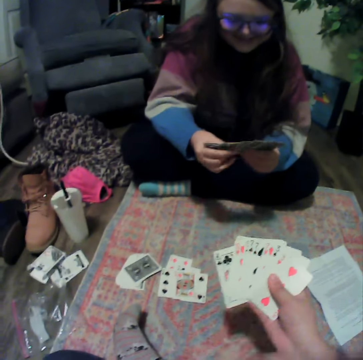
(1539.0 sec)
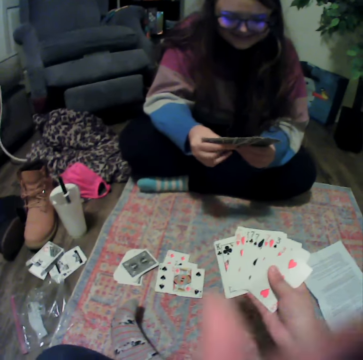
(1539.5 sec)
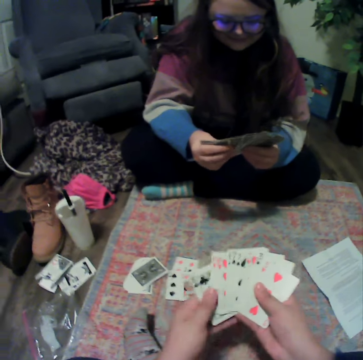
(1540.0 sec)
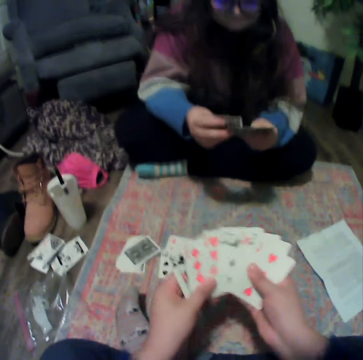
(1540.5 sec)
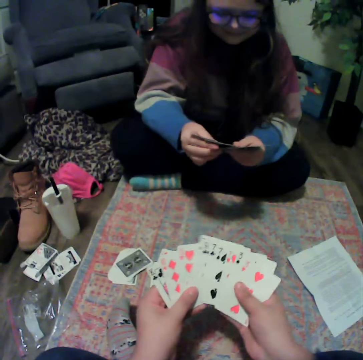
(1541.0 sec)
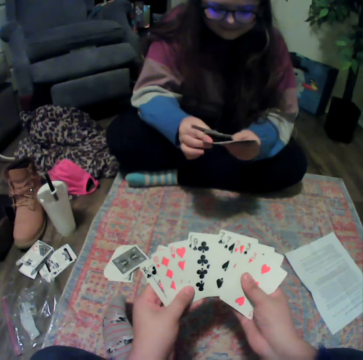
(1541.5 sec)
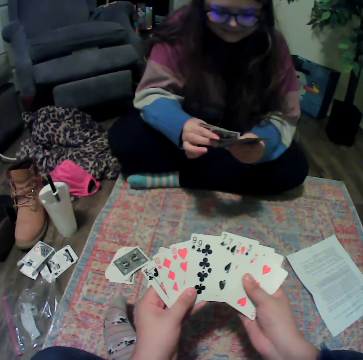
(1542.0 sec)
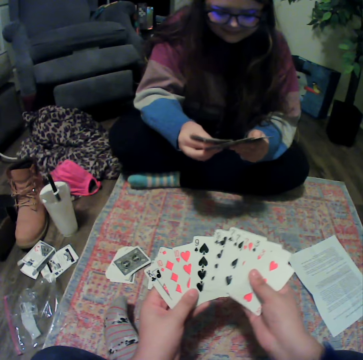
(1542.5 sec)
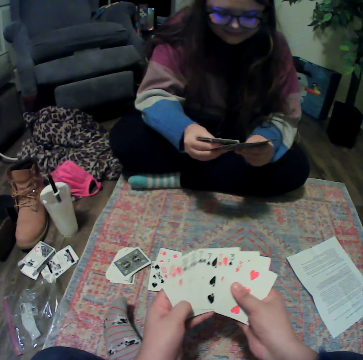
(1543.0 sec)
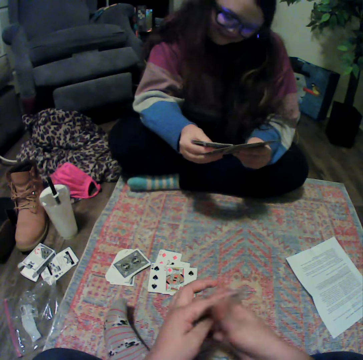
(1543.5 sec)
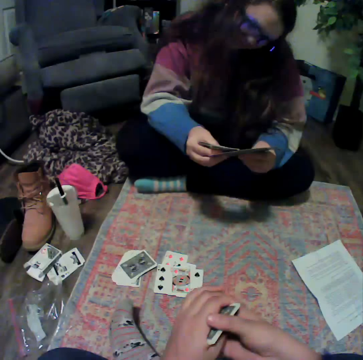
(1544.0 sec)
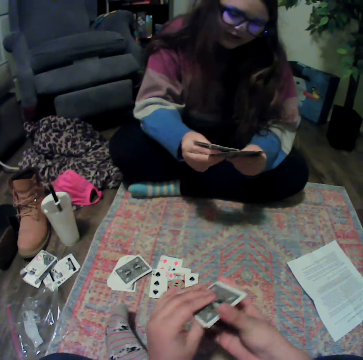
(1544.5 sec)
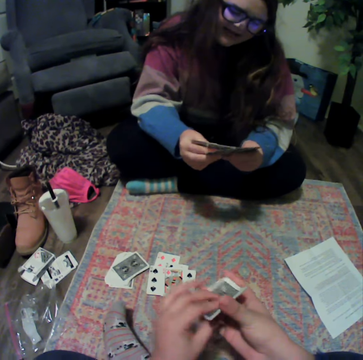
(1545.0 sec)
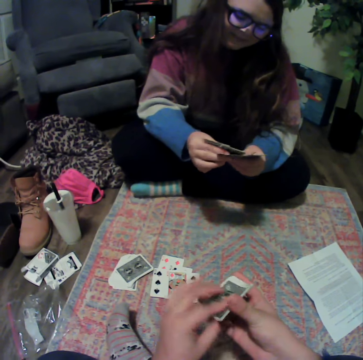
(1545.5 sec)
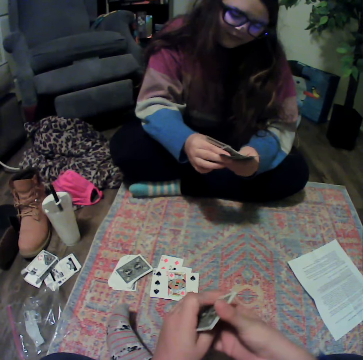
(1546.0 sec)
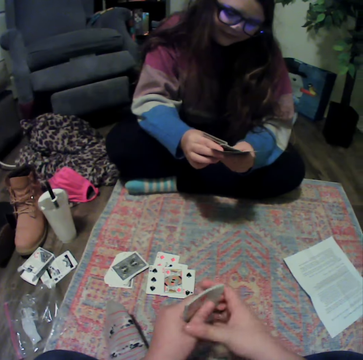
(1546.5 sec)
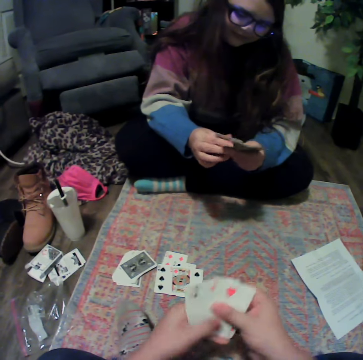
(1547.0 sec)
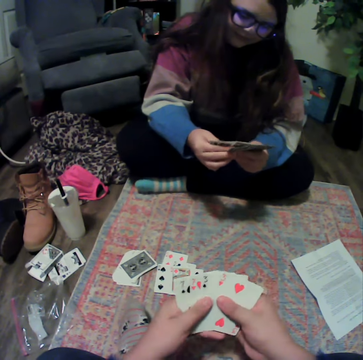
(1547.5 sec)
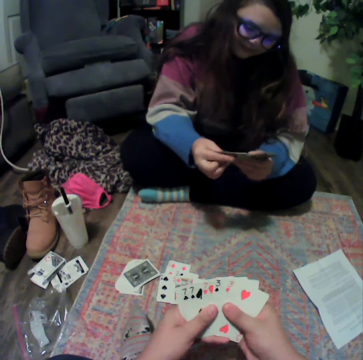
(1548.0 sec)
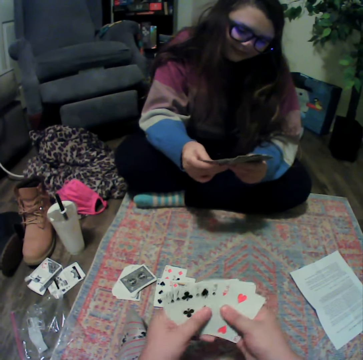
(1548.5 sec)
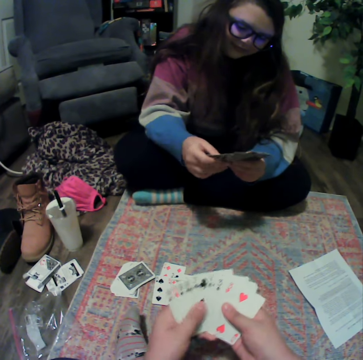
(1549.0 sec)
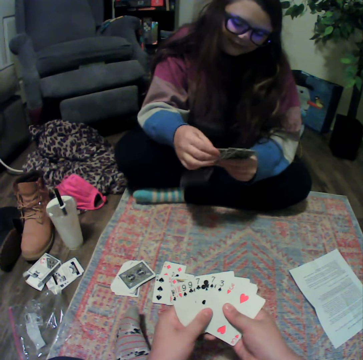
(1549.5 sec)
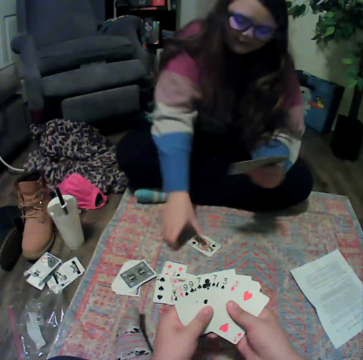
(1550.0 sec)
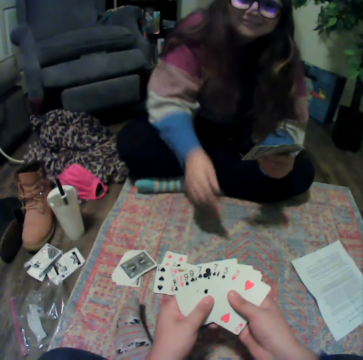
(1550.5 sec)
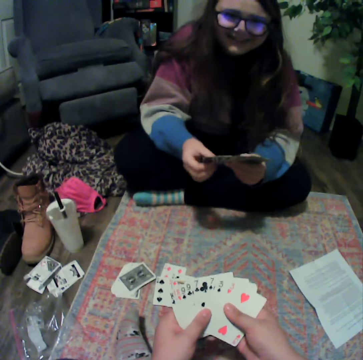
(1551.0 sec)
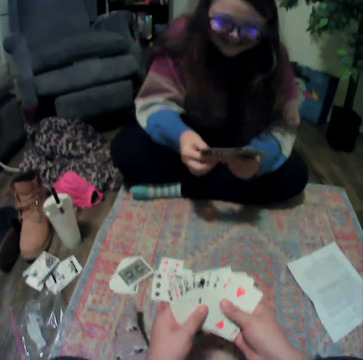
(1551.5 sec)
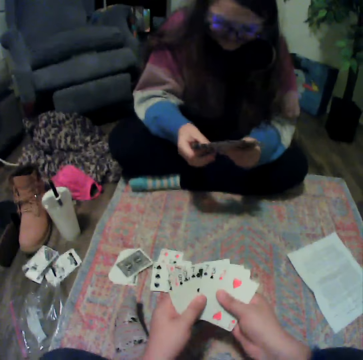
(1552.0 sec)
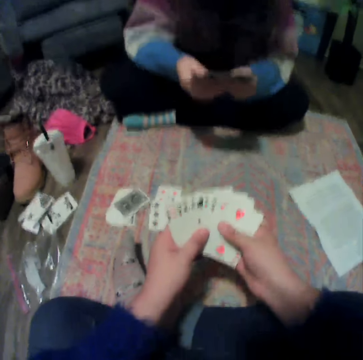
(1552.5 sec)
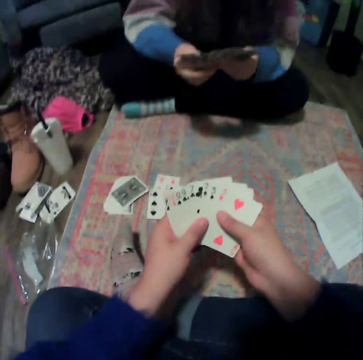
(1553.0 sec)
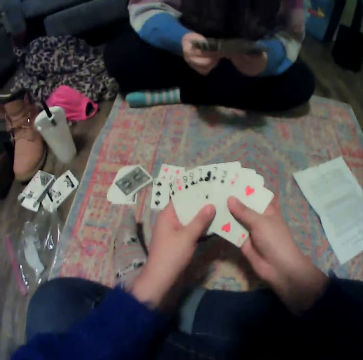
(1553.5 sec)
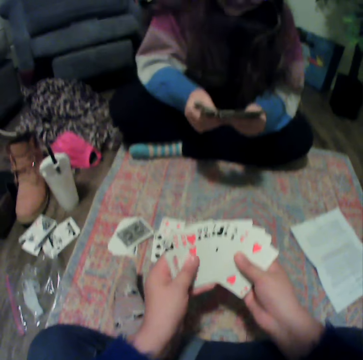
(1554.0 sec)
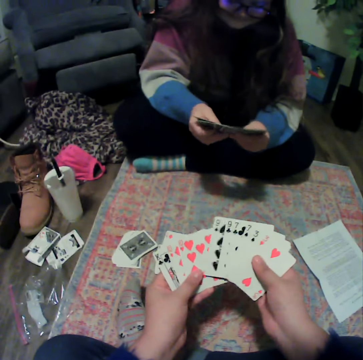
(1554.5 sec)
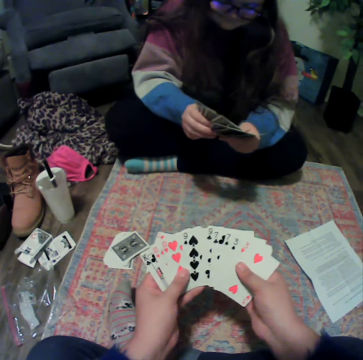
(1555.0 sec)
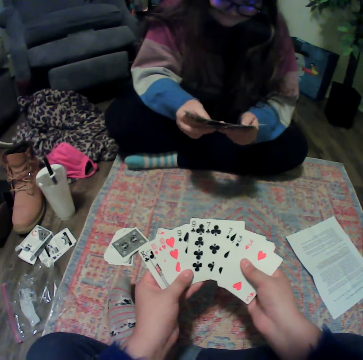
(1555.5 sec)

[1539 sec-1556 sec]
A lady reshuffles the cards. The camera wearer reshuffles the cards. They hold the cards. They reshuffle the cards. The lady picks the card from the mat. The lady reshuffles the cards. The camera wearer reshuffles the cards.

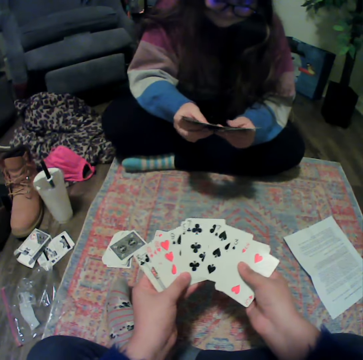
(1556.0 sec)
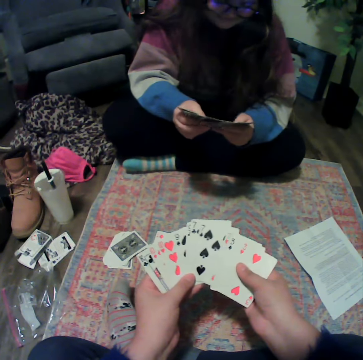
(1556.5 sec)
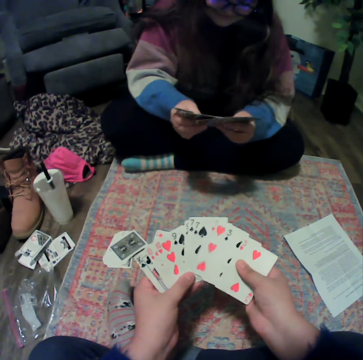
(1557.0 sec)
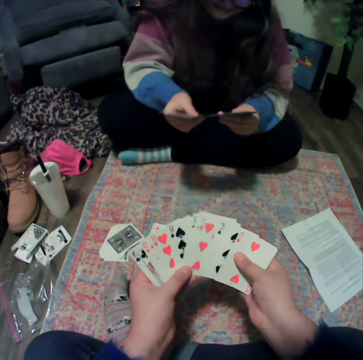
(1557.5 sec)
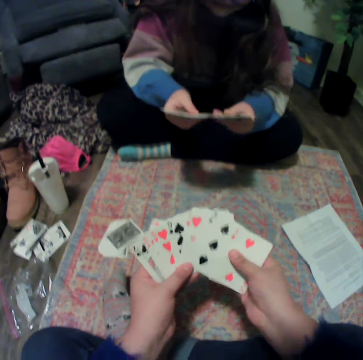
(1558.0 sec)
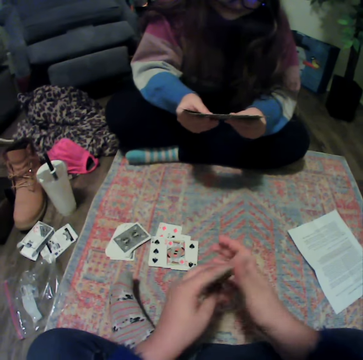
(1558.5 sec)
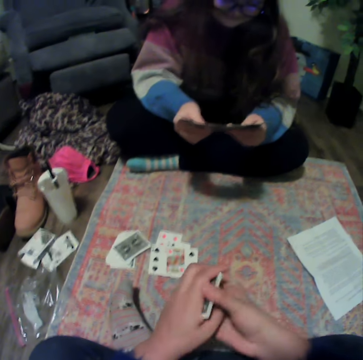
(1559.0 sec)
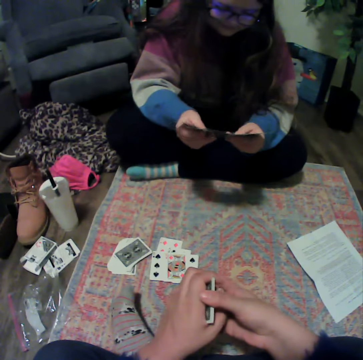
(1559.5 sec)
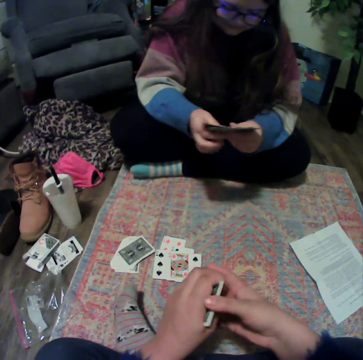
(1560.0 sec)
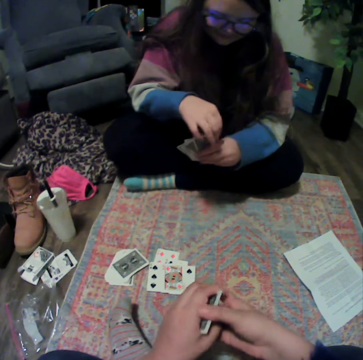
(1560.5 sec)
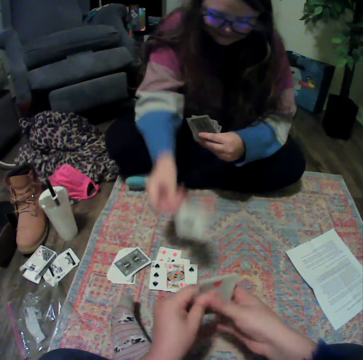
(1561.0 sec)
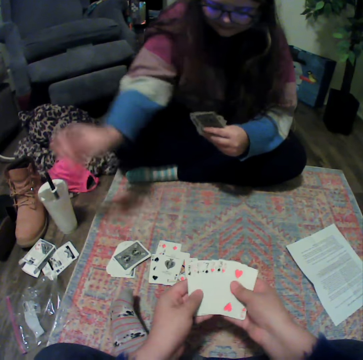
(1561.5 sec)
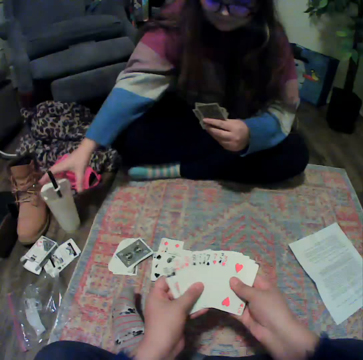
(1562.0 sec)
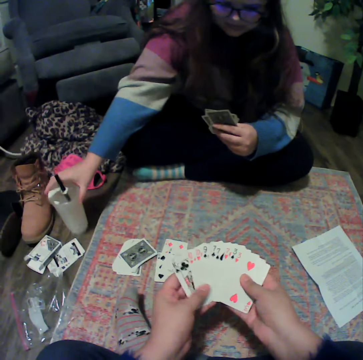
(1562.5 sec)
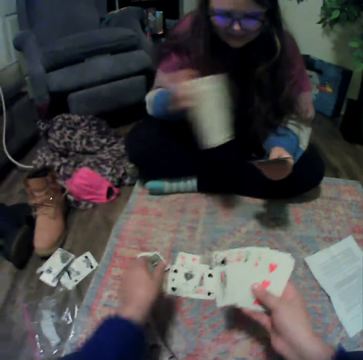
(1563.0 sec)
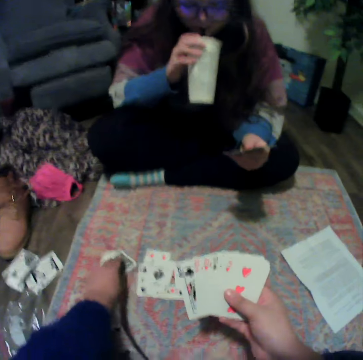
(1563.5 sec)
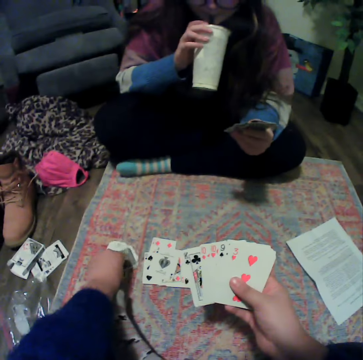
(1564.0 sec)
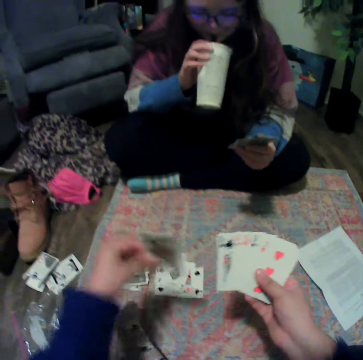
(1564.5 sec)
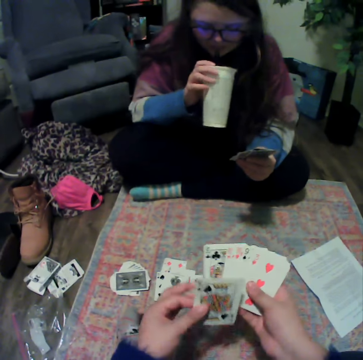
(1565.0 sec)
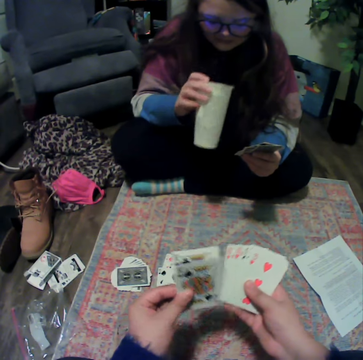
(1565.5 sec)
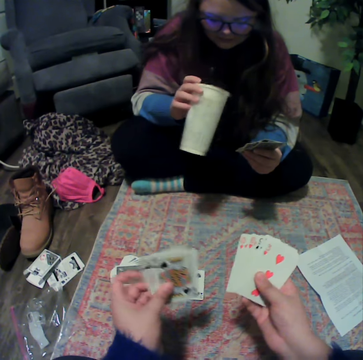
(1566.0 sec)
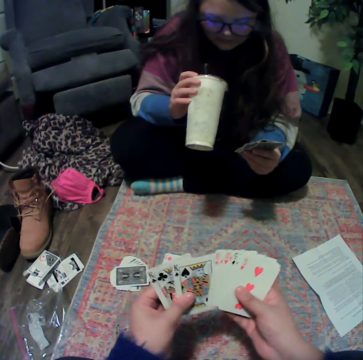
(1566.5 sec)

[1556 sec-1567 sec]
The camera wearer holds the cards. A lady plays the poker card. The lady picks up the plastic cup. The lady drinks something. The camera wearer picks up the card from the mat.

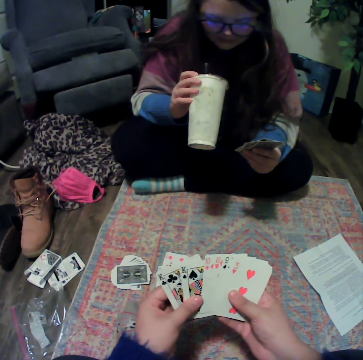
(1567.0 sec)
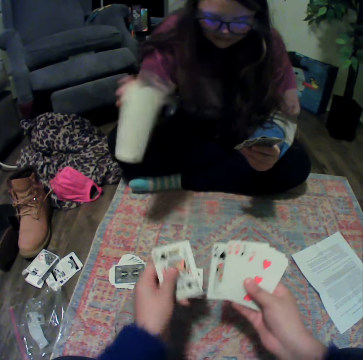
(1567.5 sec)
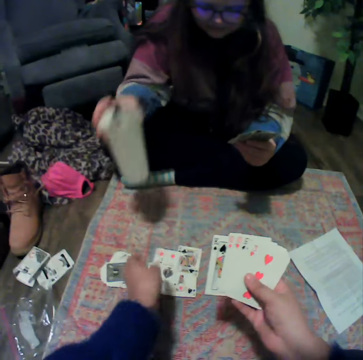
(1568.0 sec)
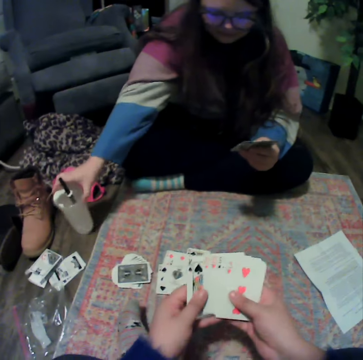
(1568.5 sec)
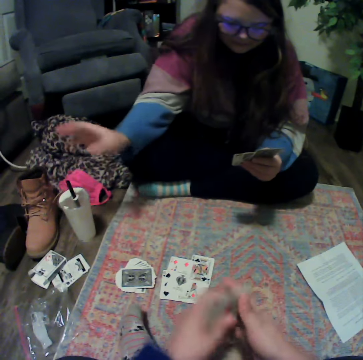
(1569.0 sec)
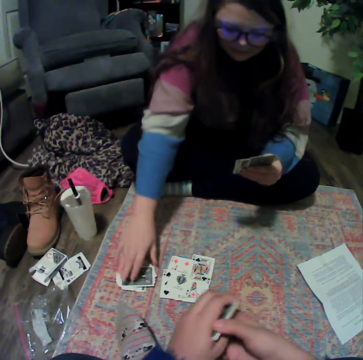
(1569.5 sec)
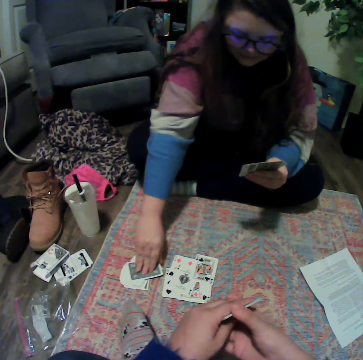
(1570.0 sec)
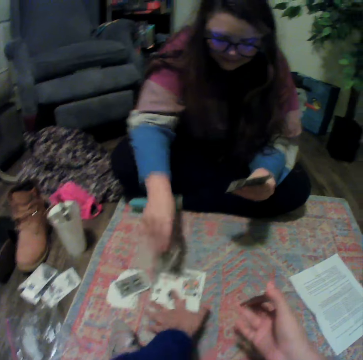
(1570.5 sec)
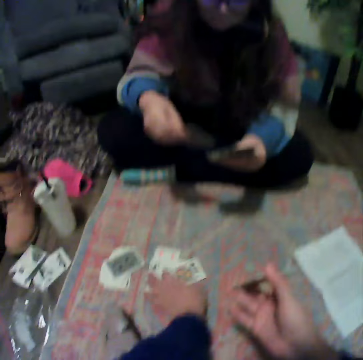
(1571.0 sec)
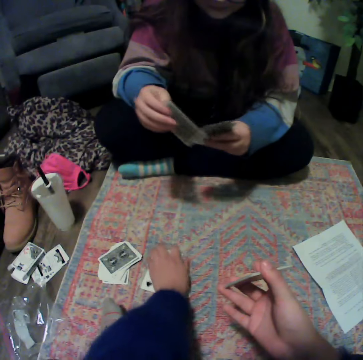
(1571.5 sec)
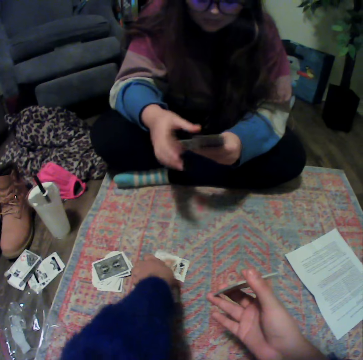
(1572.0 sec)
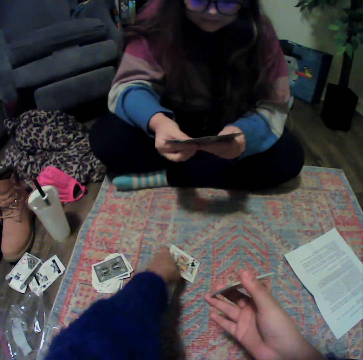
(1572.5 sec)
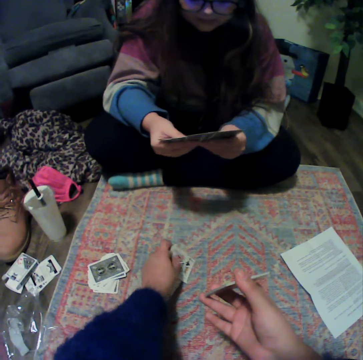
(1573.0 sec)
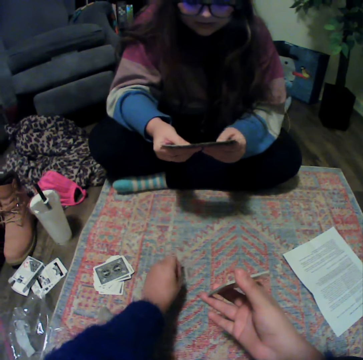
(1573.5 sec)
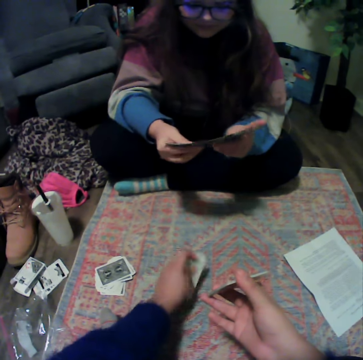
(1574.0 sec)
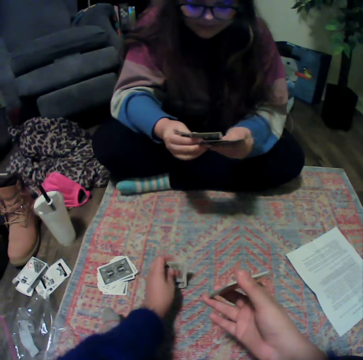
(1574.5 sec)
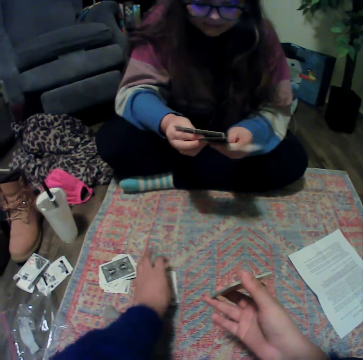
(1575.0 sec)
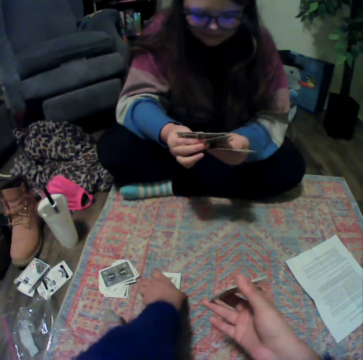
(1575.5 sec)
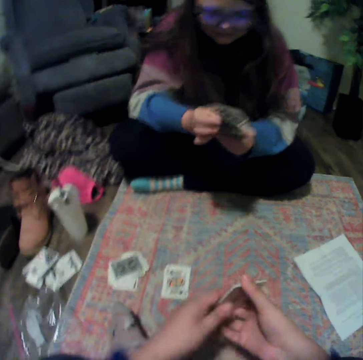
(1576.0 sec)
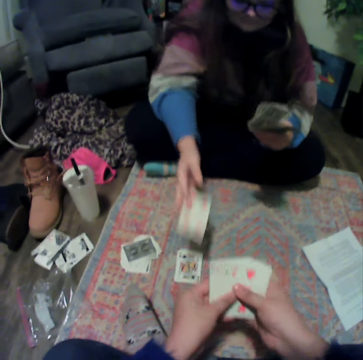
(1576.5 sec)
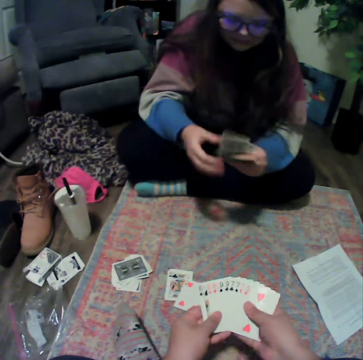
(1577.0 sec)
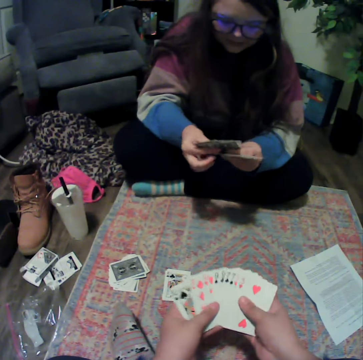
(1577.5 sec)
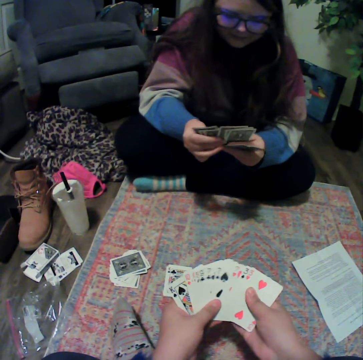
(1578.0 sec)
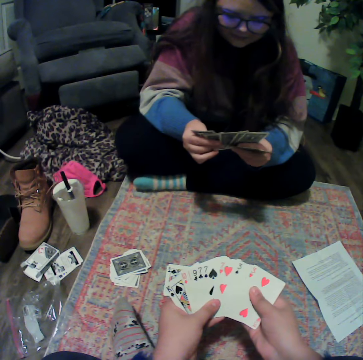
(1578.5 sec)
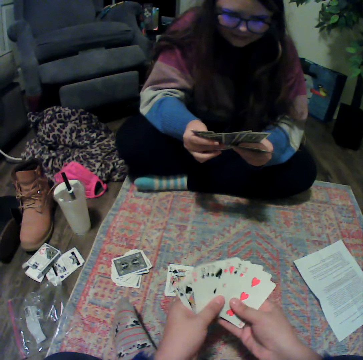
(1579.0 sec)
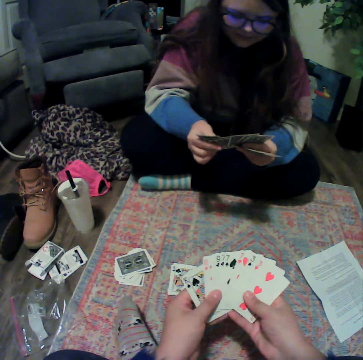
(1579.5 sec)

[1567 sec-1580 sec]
The camera wearer reshuffles the cards and plays the poker card. A lady places the plastic cup on the floor. The lady picks up the card from the mat. The camera wearer picks up cards from the mat. They hold the cards. The lady plays the poker card. The camera wearer reshuffles the cards.
